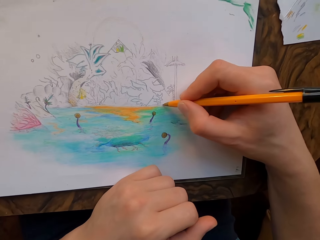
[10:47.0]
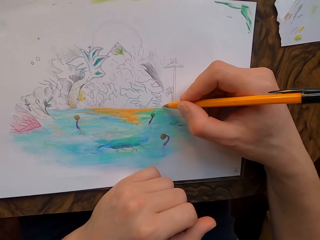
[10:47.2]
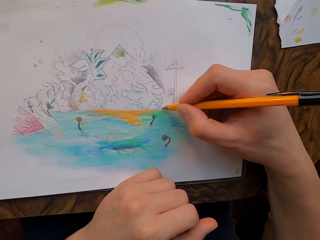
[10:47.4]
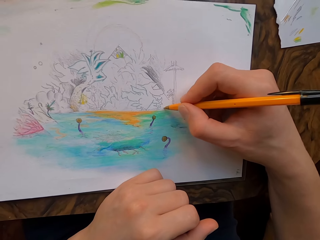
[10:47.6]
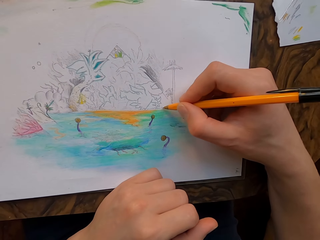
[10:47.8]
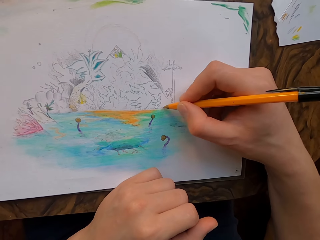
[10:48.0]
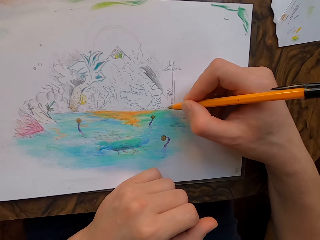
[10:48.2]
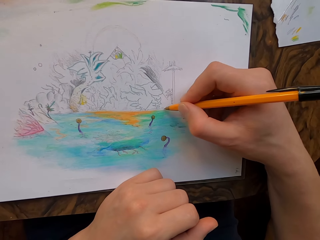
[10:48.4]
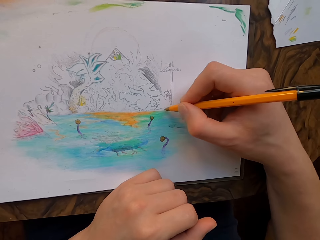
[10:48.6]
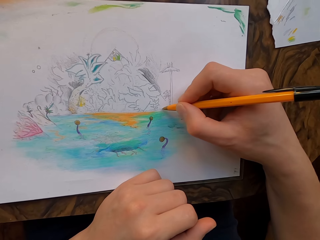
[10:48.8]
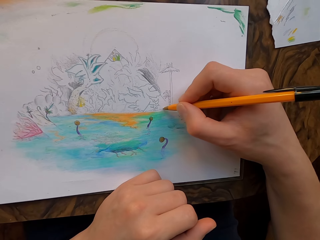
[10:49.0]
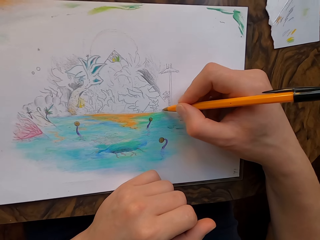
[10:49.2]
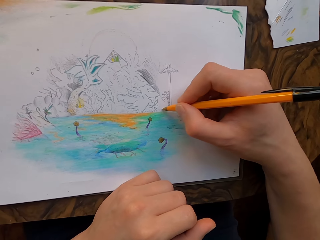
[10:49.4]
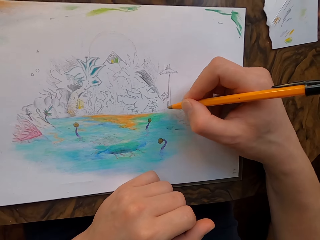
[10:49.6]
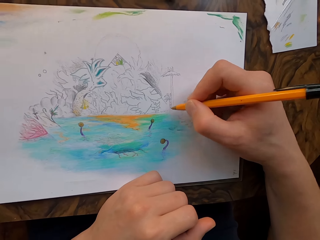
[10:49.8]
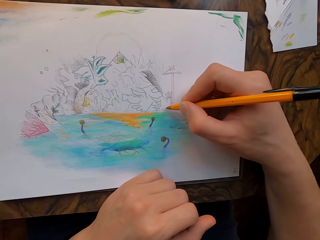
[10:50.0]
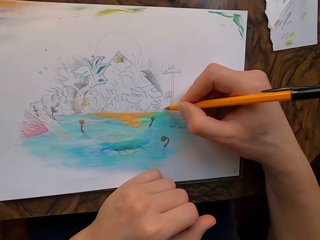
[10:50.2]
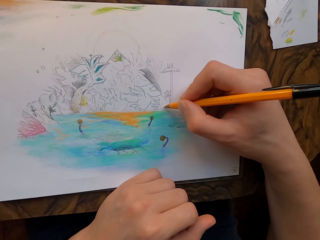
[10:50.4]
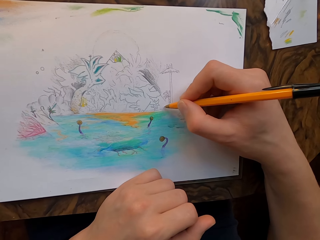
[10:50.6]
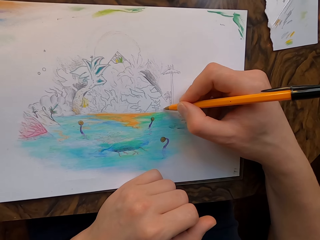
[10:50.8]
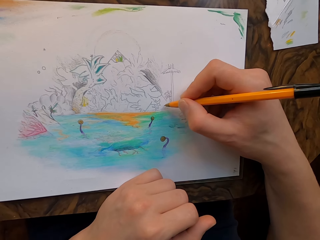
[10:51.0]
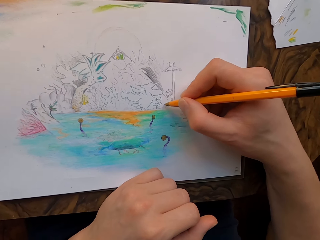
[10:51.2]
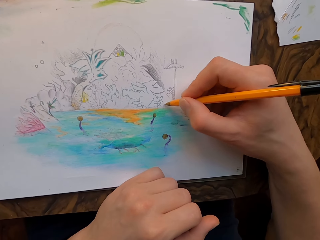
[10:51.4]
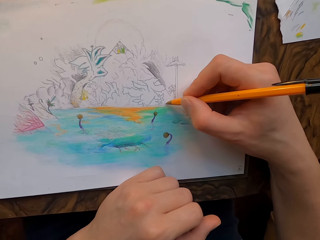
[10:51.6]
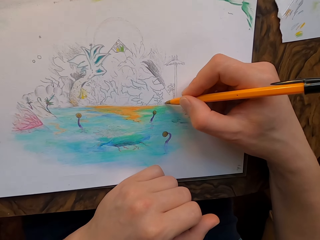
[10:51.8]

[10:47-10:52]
The camera wearer draws on the paper with the pen.

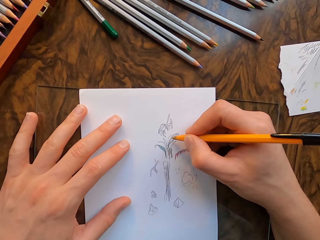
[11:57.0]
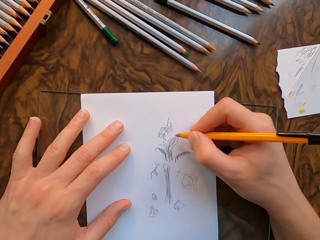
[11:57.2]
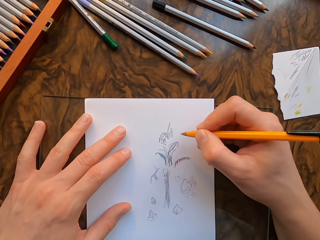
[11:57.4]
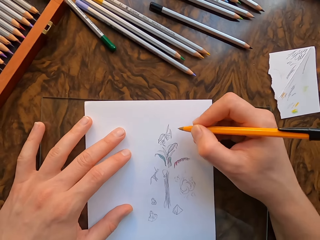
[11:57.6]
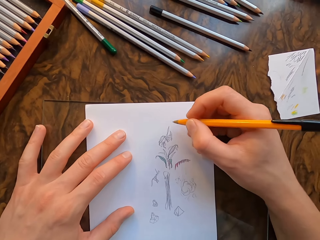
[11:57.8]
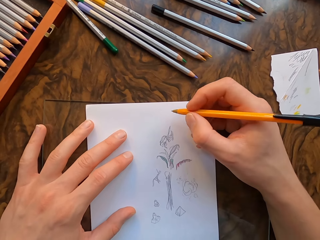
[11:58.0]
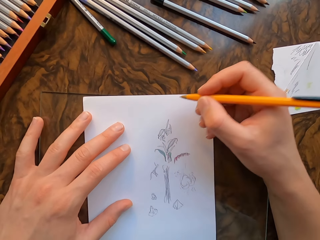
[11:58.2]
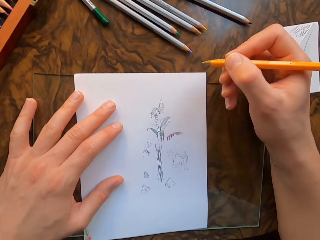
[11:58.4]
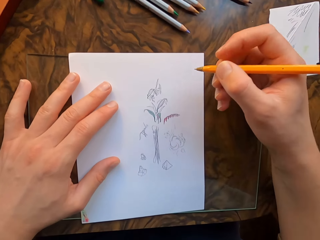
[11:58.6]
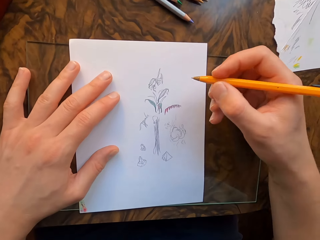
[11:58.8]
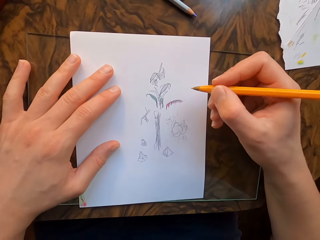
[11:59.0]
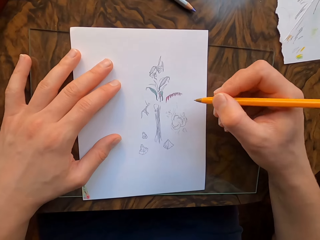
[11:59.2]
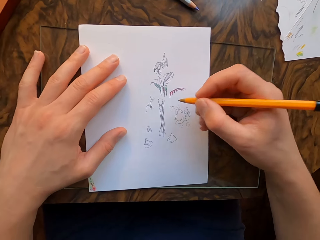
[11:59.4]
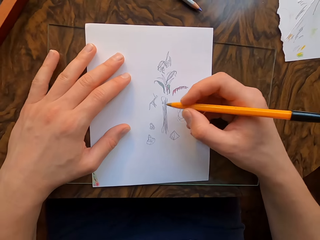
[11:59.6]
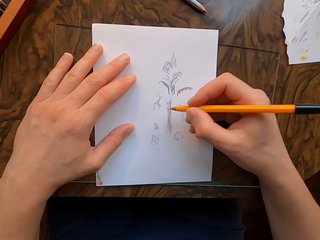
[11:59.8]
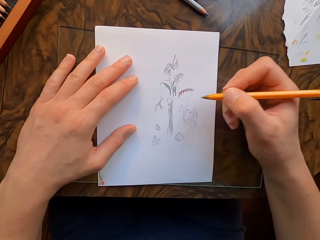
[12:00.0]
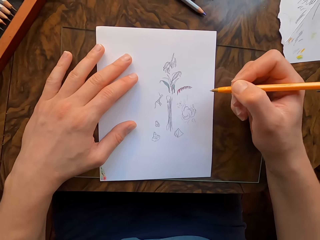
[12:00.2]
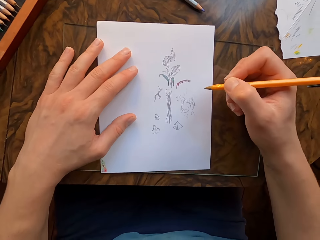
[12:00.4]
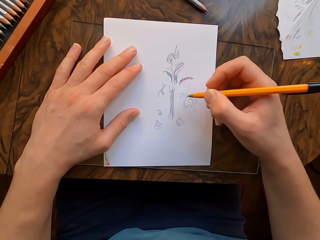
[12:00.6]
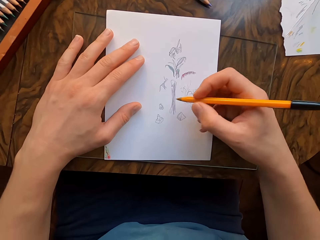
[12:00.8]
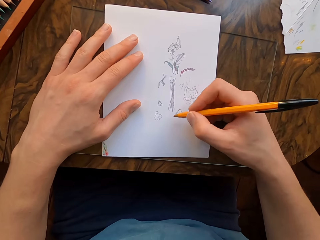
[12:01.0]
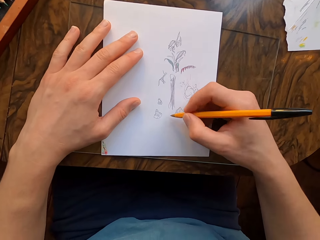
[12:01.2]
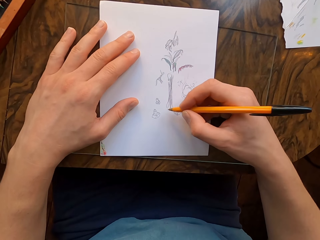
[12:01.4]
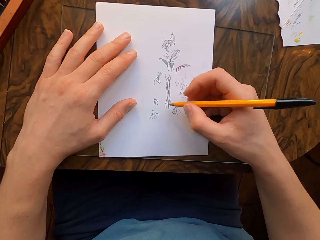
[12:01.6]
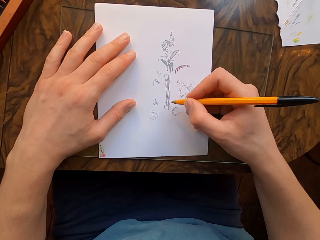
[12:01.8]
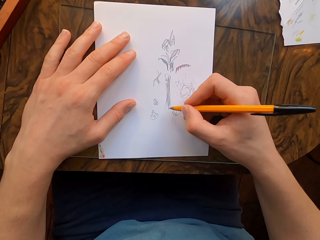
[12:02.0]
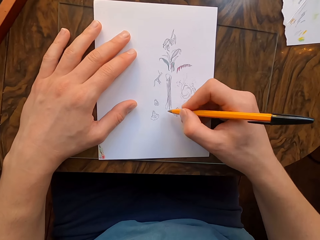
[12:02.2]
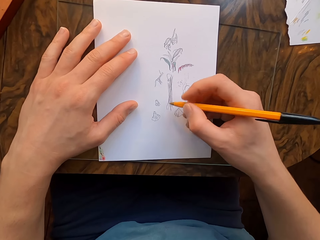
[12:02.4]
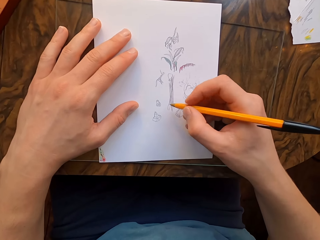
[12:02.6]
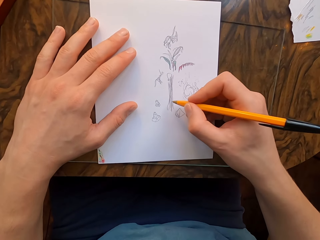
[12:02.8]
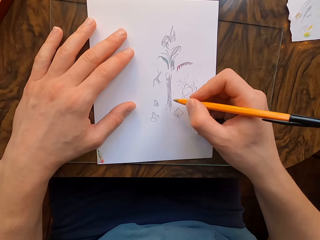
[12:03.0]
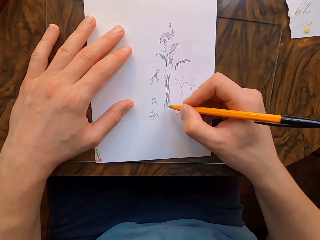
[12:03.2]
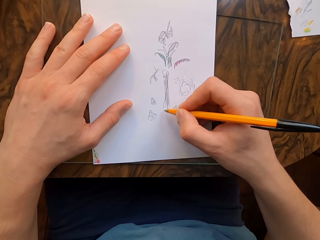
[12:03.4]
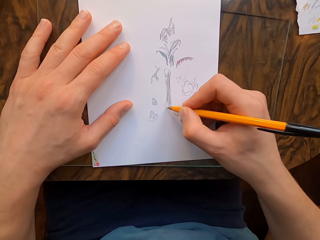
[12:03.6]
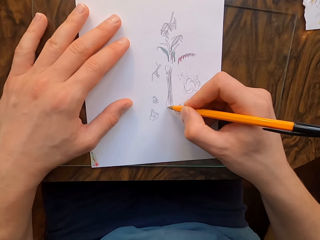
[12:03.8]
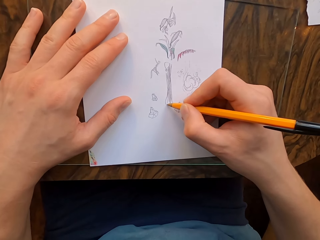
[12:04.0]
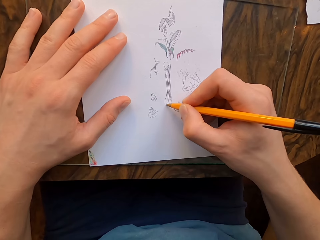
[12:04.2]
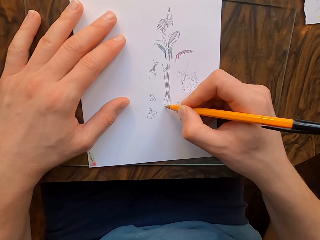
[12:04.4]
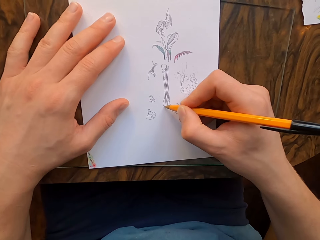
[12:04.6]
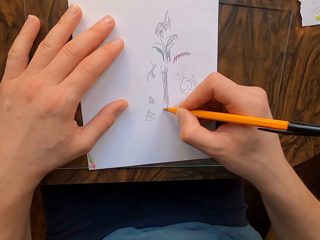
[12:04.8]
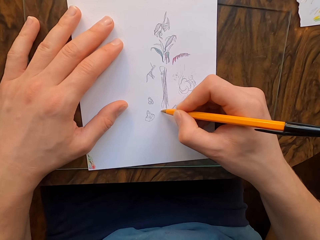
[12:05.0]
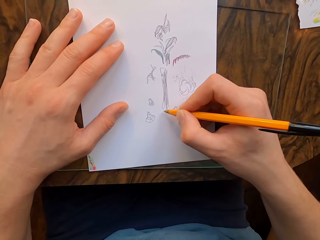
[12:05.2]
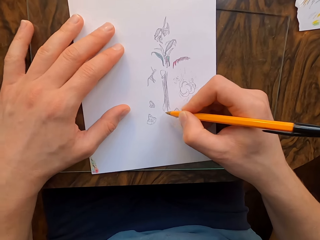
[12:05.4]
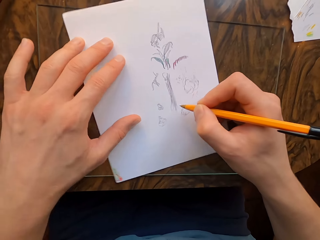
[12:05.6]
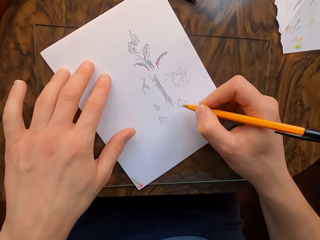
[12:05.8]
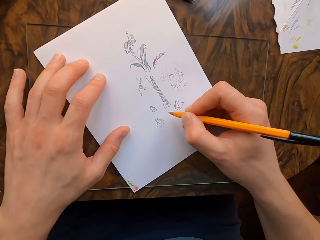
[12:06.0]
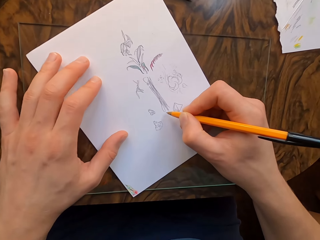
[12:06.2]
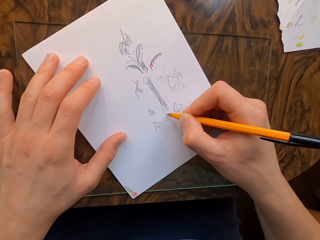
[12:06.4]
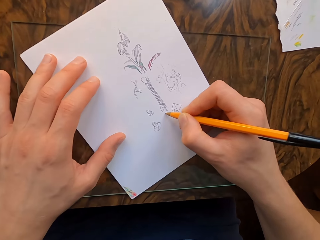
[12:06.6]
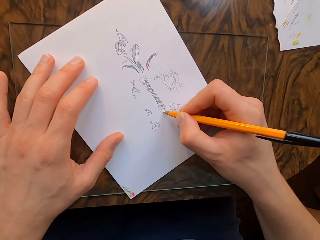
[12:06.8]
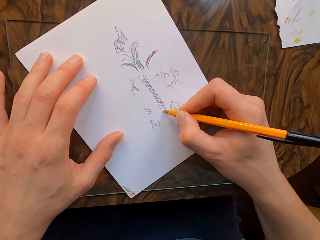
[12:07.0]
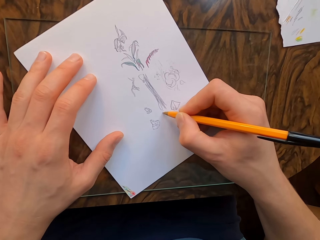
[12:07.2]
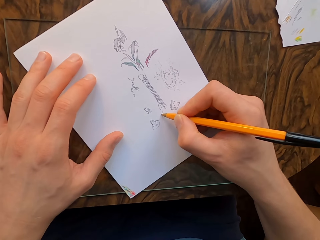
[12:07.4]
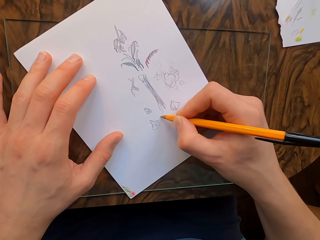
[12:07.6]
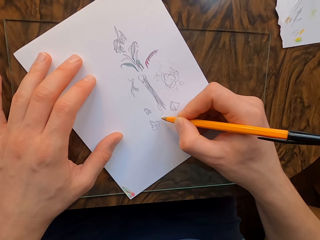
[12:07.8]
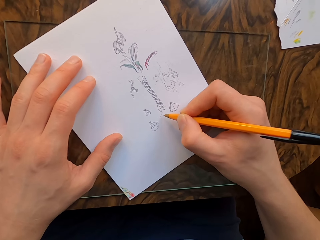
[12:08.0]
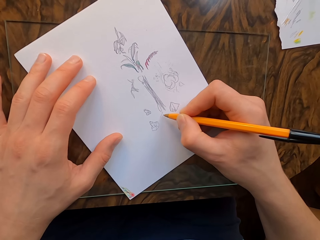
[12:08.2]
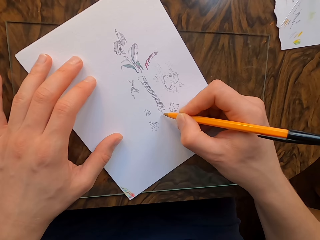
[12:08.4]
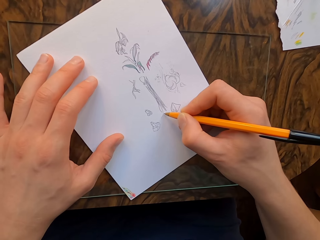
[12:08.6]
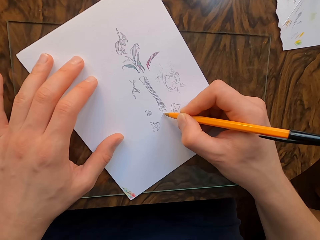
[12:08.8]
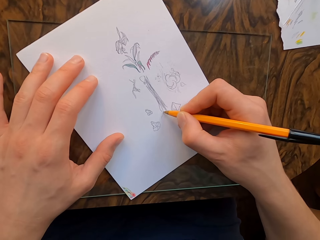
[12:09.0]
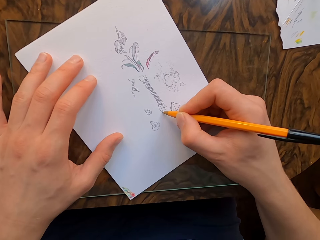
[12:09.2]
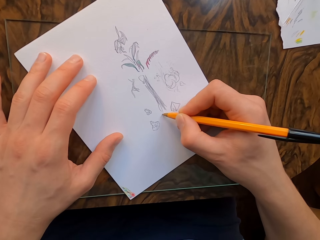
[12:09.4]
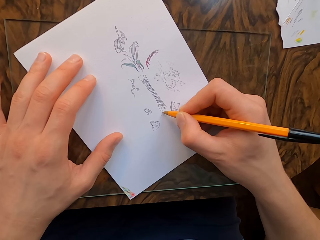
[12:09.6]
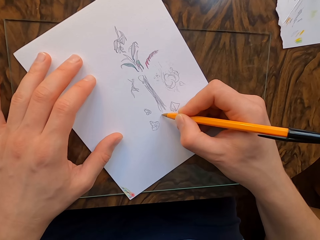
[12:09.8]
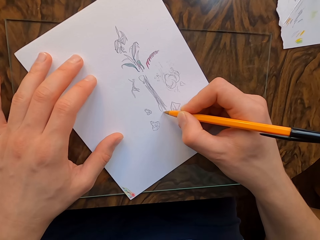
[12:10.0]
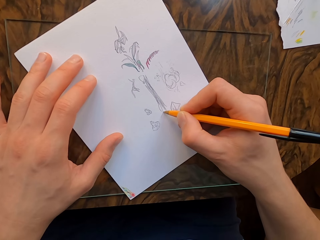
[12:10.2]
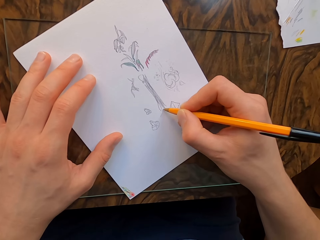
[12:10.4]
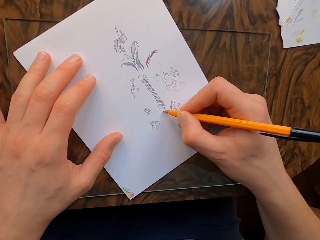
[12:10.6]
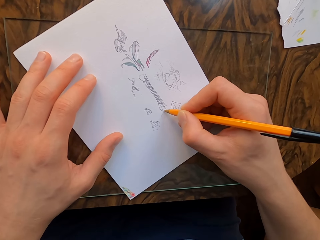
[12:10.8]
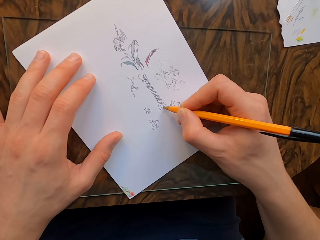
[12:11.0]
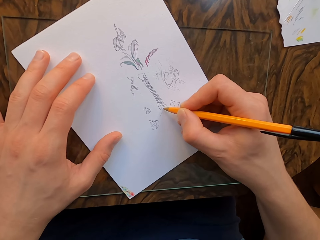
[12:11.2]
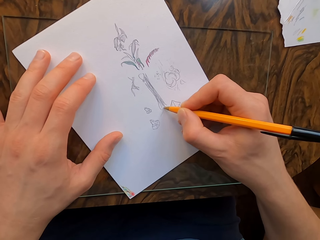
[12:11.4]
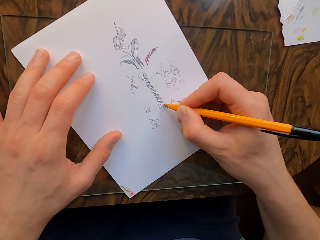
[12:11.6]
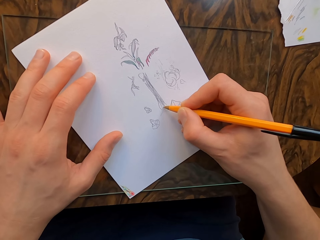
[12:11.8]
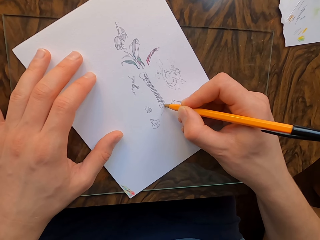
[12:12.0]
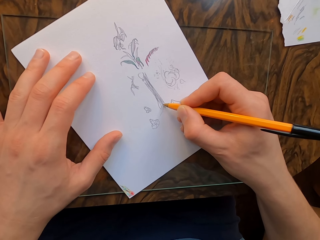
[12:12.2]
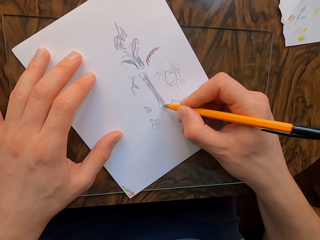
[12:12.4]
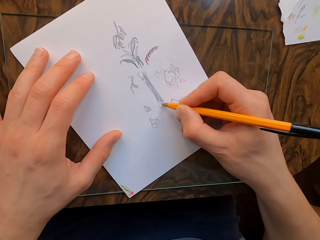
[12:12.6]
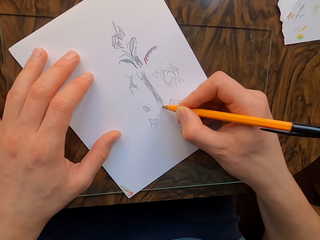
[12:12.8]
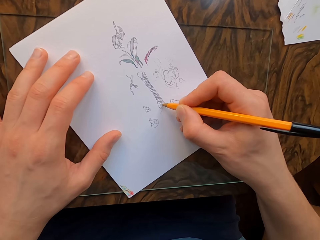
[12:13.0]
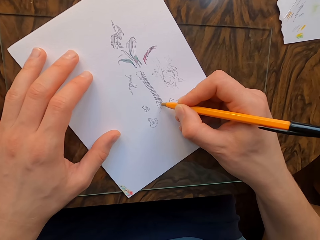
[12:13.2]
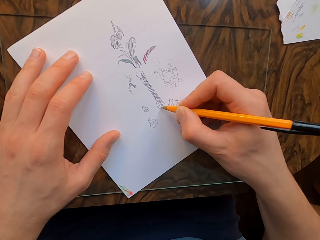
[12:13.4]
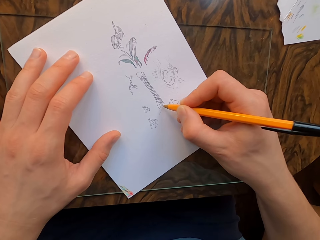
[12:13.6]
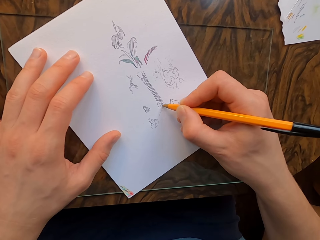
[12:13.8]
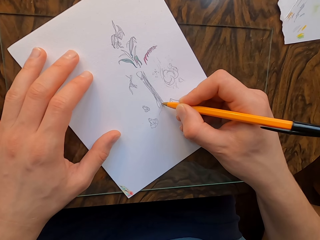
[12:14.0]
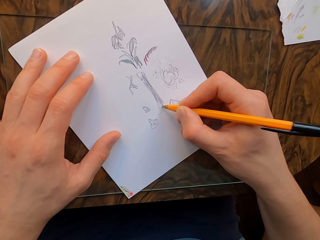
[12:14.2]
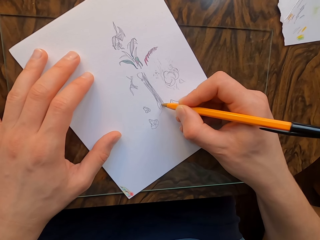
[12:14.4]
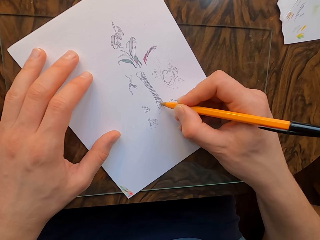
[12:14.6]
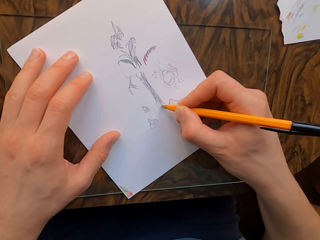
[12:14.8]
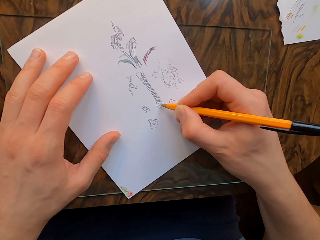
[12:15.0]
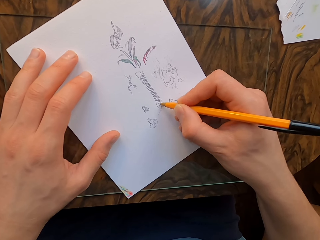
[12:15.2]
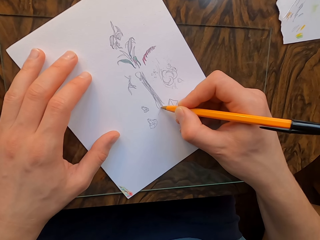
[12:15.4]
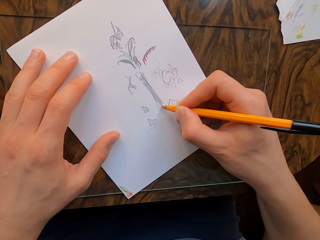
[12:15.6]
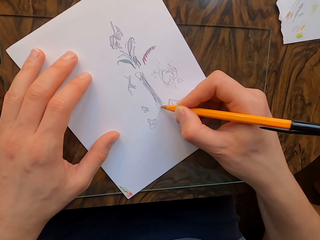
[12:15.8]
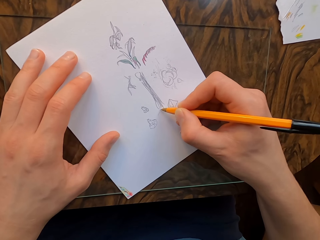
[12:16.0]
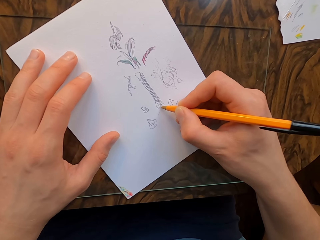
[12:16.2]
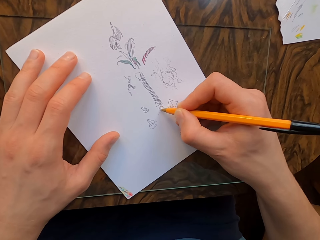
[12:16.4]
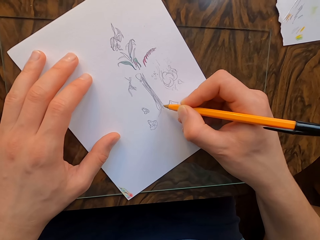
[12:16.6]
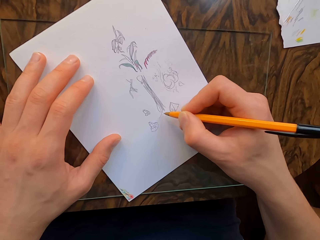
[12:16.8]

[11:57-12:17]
The camera wearer draws on the paper with the pen. They move the paper. They draw on the paper with the pen.
